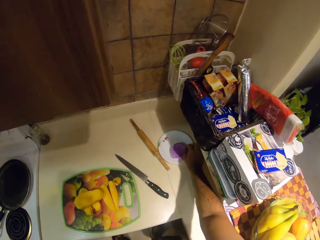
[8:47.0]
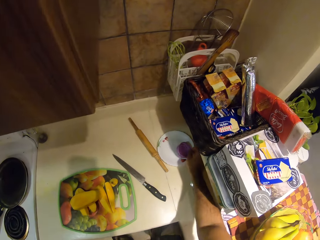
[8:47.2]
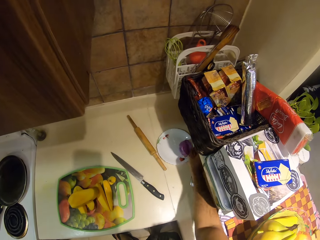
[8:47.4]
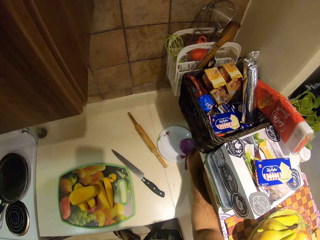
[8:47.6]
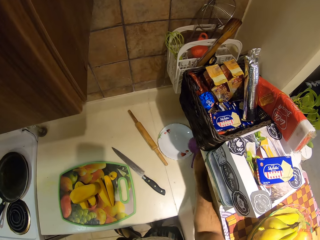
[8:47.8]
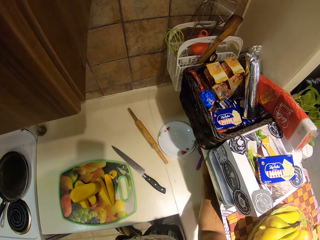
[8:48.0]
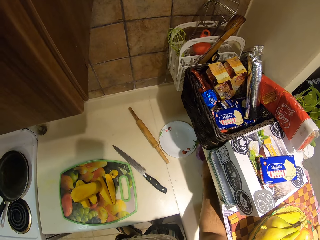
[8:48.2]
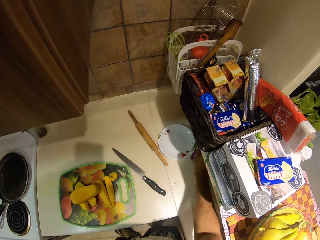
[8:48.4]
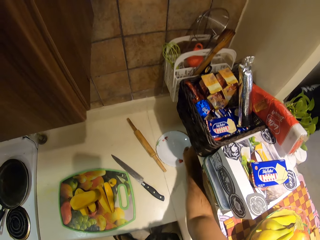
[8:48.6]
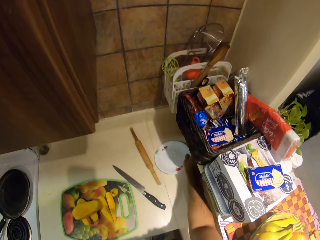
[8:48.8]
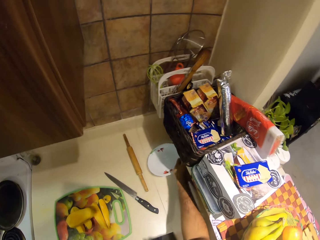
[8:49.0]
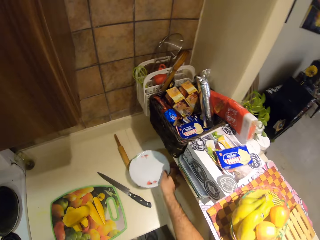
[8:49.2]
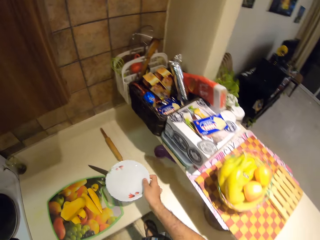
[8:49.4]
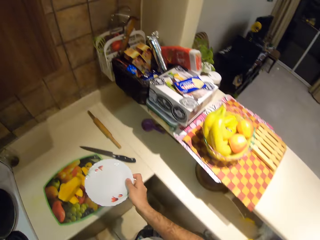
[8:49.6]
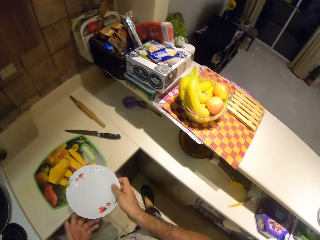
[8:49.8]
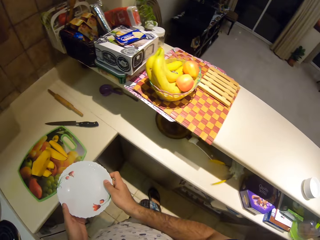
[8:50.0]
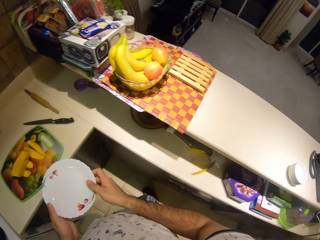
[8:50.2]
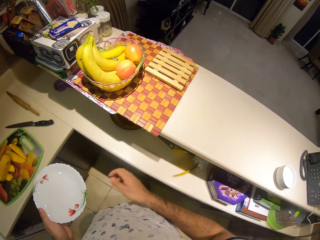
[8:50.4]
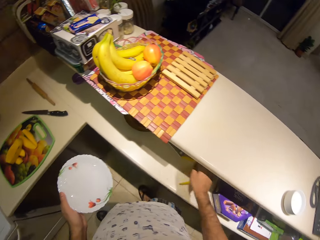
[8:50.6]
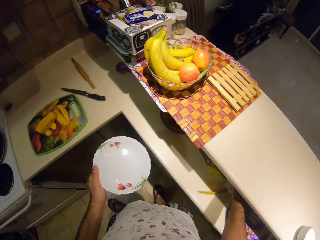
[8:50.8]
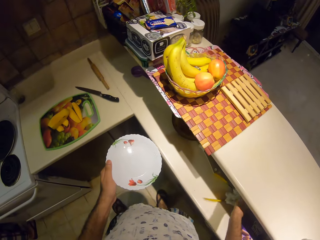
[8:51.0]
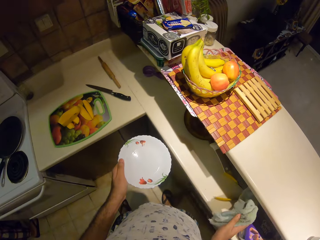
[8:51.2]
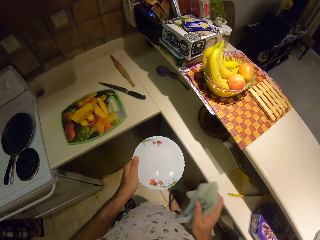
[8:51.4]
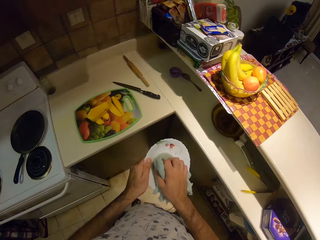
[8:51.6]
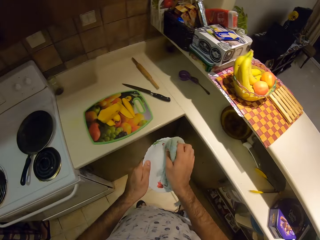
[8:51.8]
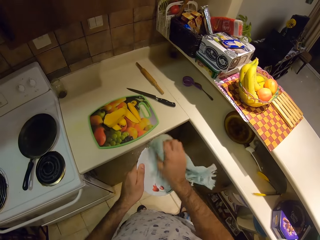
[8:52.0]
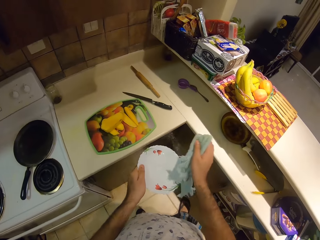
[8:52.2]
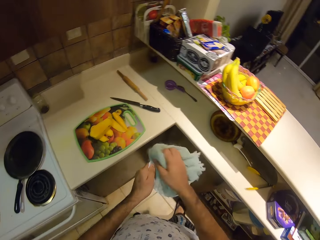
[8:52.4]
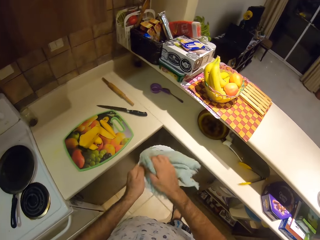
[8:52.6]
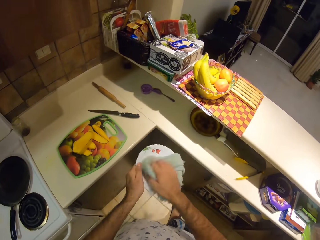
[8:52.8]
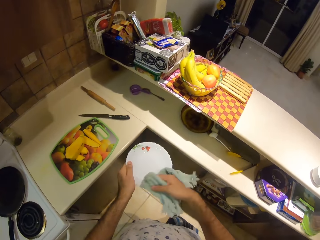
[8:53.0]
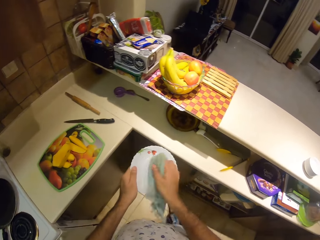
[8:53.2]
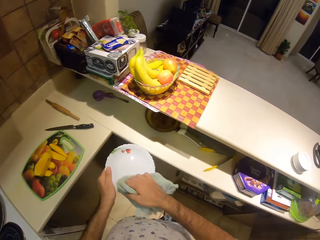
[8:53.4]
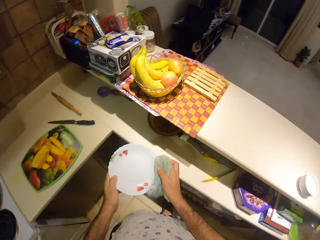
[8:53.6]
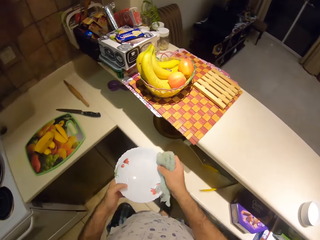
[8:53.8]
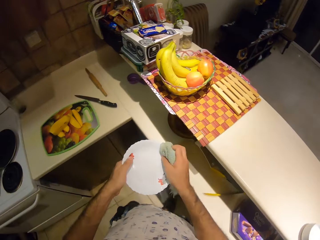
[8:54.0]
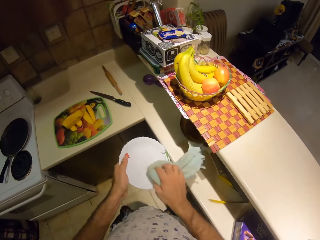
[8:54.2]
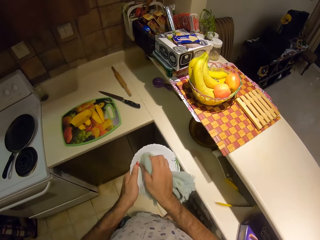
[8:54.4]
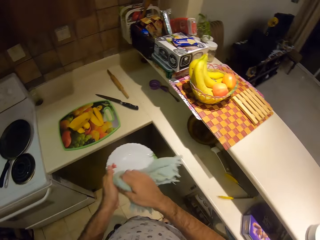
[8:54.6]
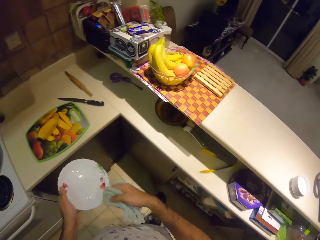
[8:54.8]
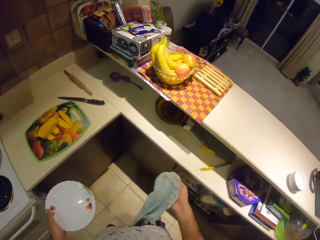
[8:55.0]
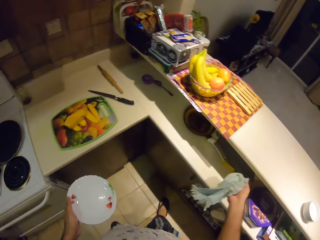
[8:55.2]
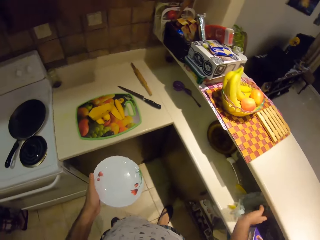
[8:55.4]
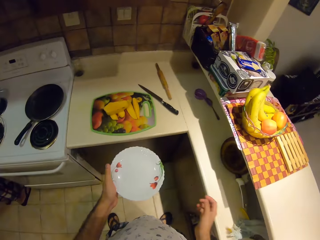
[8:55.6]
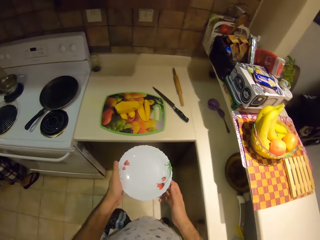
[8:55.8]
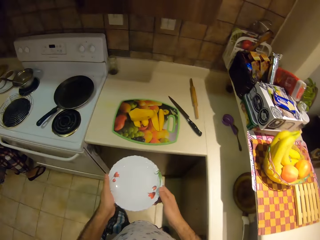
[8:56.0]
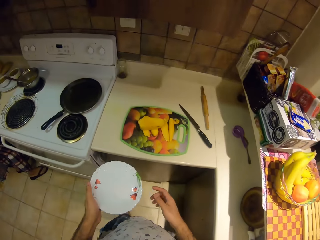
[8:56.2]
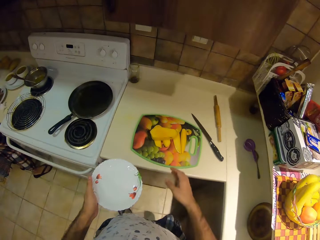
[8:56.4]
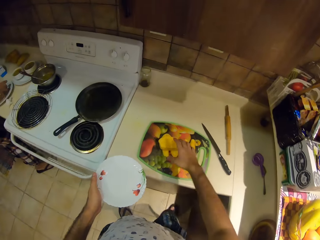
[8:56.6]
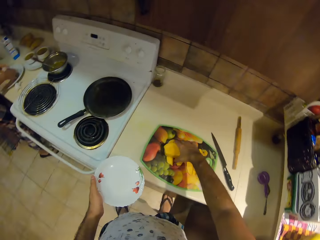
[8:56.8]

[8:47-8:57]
The camera wearer picks up a measuring cup. They remove the sieve from the plate. They drop the measuring cup. They pick up the plate. They pick up the kitchen towel. They wipe the plate with the kitchen towel. They throw the kitchen towel into the shelf.

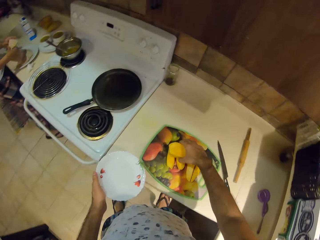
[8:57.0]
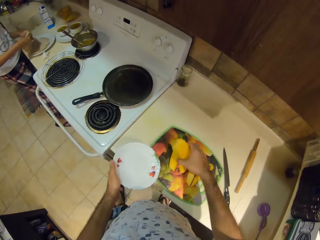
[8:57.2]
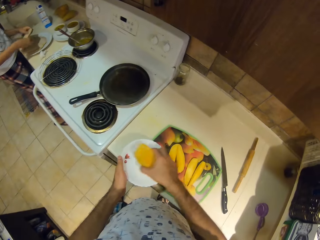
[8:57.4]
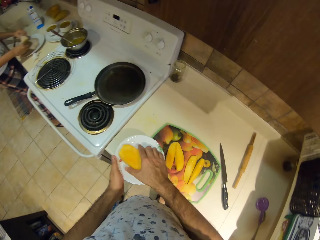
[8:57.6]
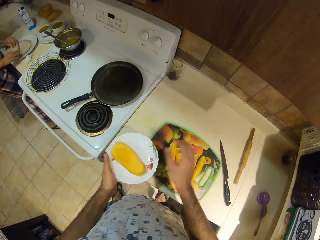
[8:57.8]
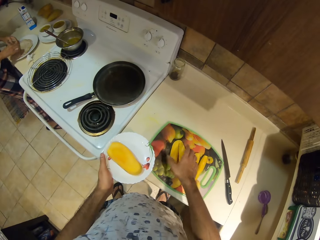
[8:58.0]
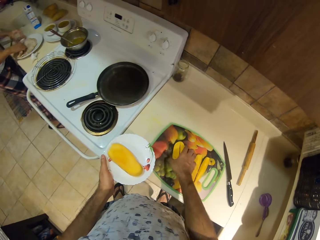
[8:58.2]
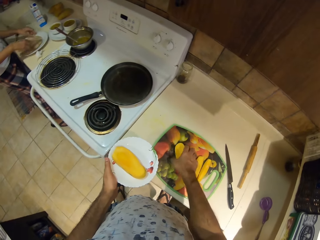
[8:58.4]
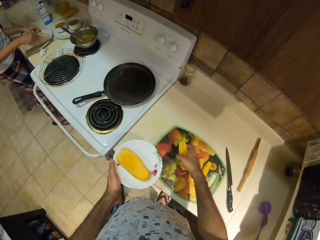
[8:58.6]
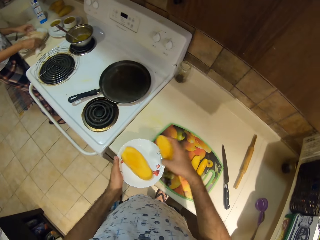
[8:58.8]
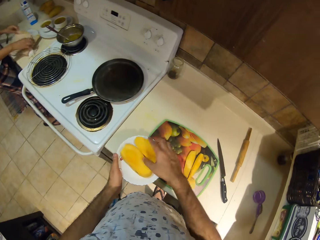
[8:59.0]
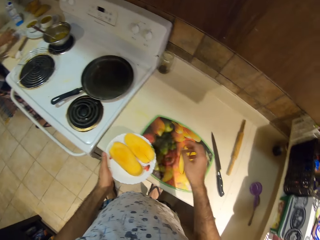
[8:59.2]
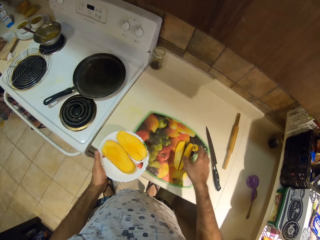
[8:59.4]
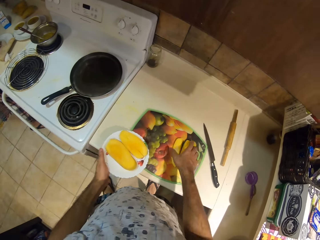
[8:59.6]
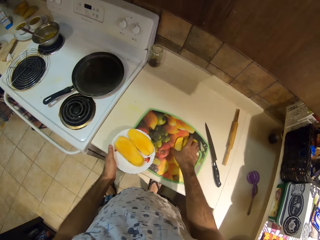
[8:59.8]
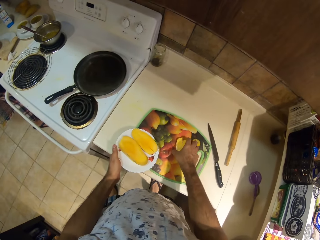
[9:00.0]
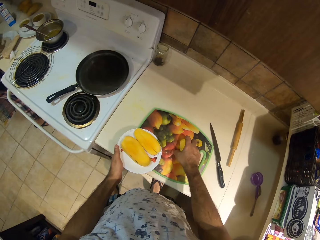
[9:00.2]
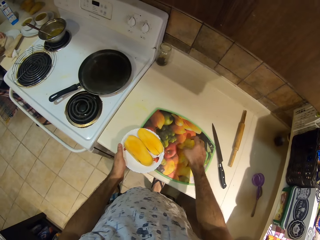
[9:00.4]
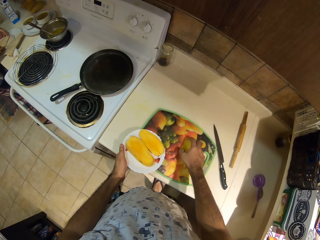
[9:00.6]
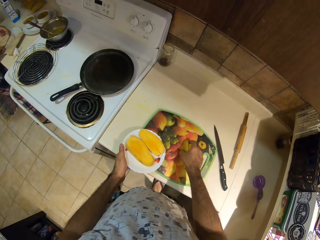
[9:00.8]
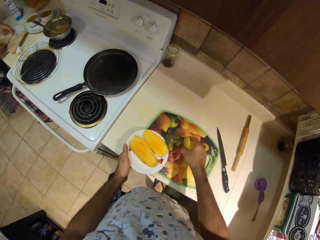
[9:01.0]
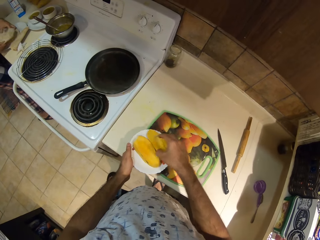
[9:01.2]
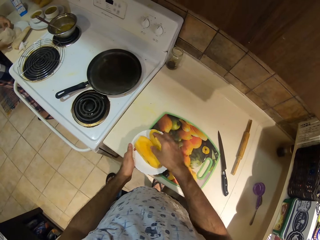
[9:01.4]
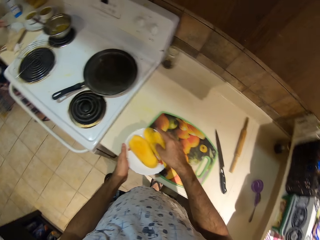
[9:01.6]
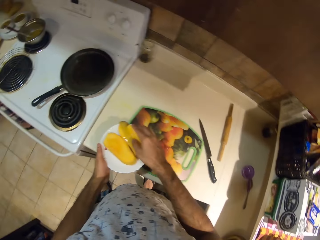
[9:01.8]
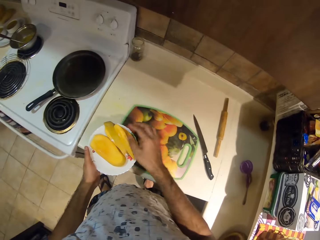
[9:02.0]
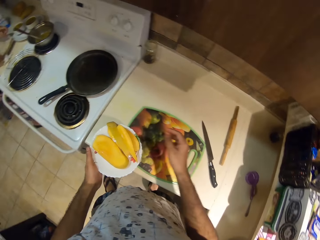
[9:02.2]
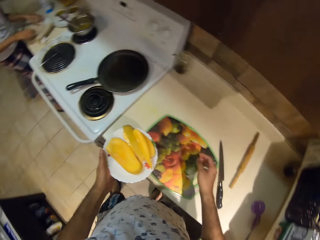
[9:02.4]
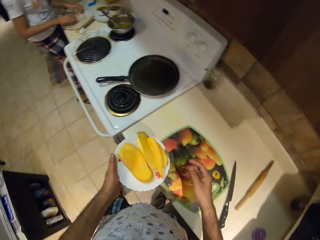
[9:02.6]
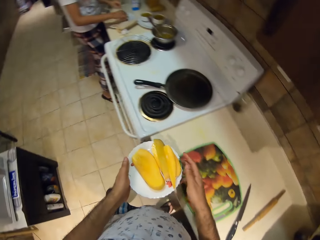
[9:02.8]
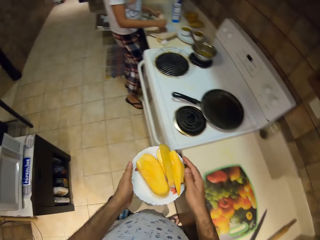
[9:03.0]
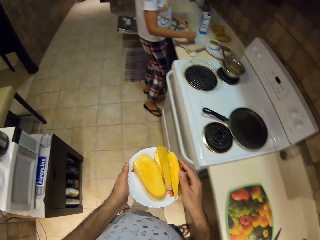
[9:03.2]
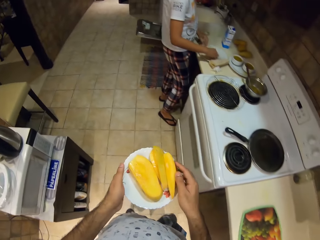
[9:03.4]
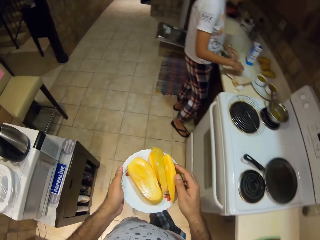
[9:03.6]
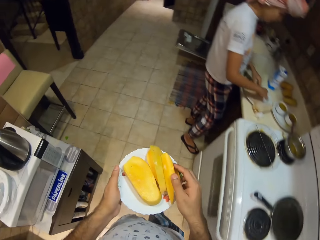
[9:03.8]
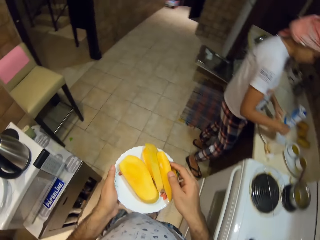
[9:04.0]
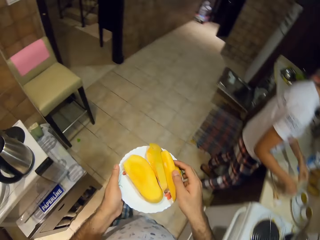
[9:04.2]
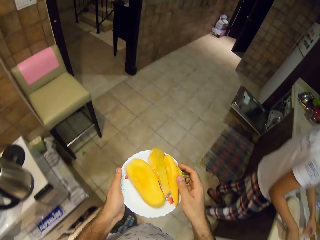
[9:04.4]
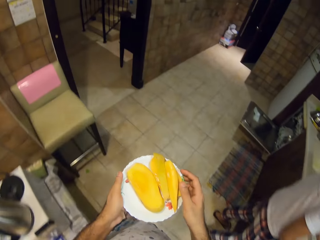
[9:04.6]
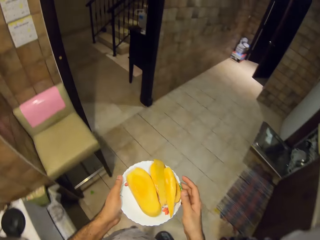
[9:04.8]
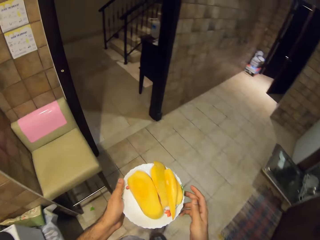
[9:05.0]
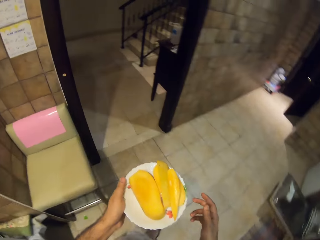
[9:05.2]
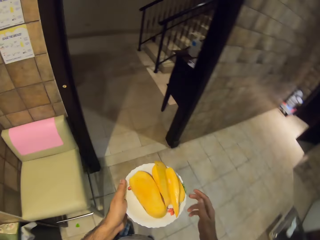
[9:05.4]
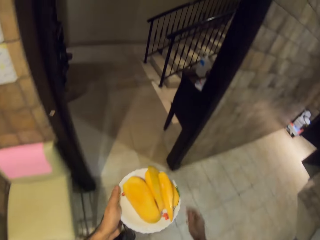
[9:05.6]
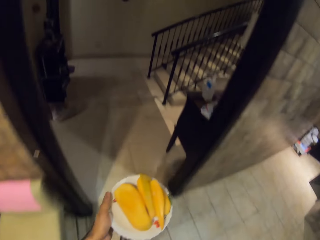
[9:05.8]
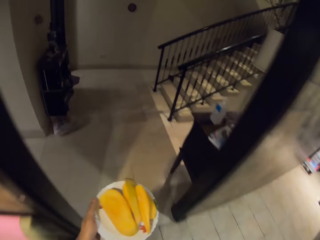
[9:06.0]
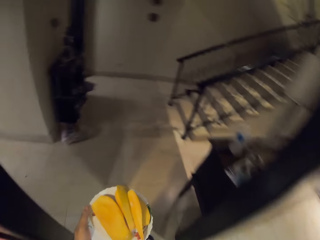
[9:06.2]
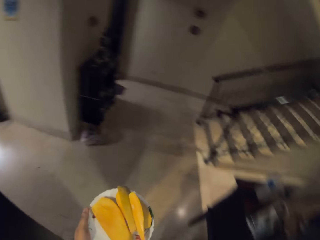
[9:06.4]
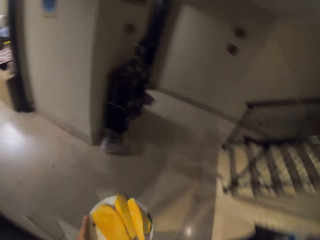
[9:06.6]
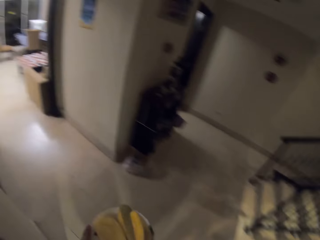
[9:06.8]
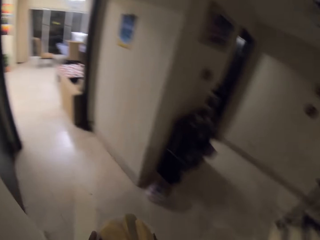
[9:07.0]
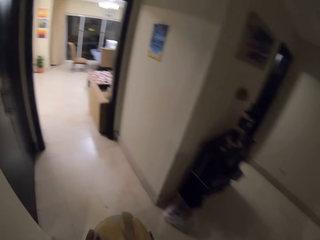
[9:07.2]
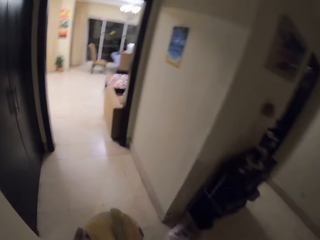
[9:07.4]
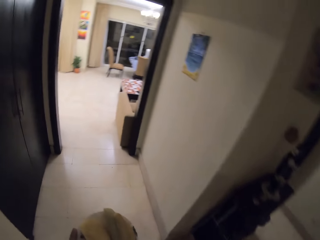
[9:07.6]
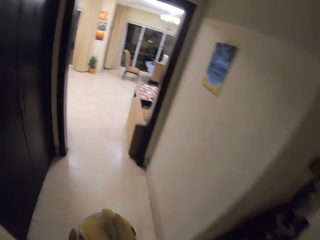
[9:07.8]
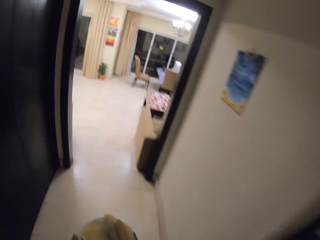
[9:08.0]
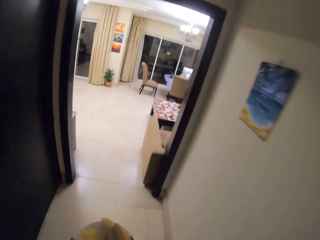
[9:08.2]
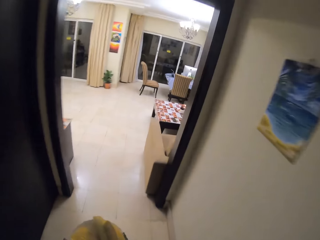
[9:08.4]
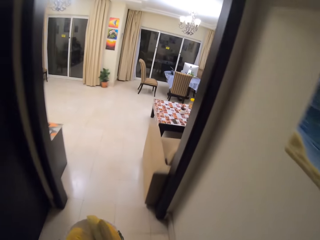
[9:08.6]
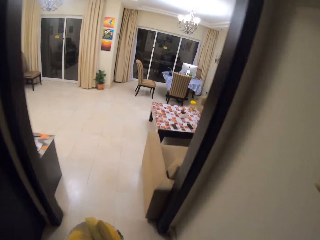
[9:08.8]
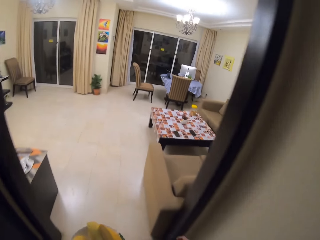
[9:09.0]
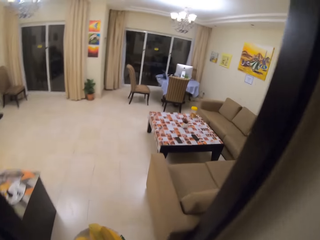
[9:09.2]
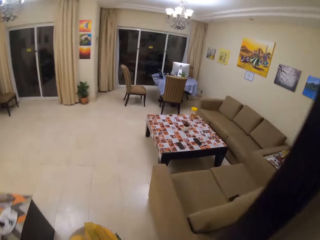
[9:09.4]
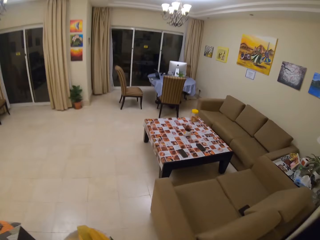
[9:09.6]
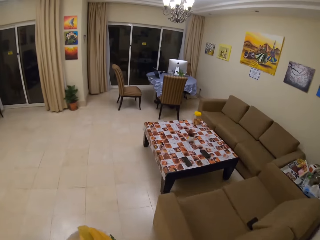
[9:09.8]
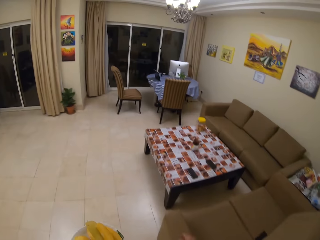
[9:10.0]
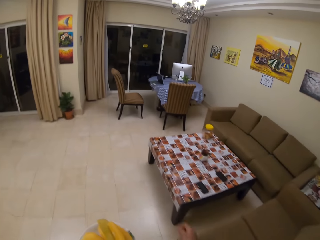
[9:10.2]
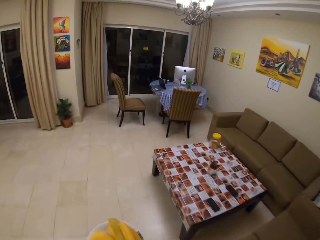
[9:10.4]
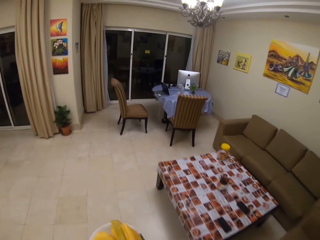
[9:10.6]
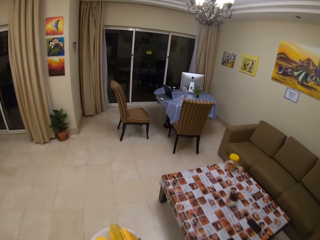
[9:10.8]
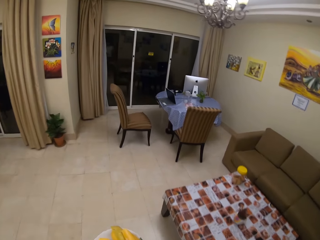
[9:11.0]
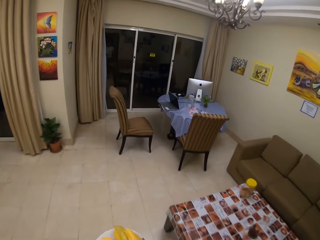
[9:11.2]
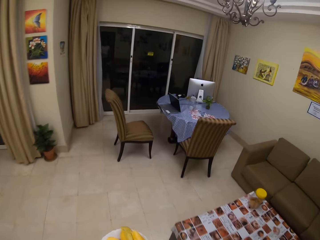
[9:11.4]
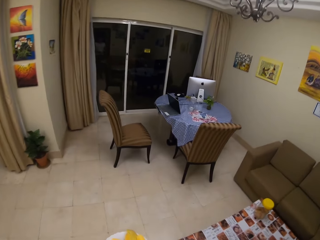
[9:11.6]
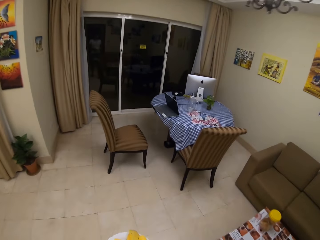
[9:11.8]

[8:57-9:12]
The camera wearer picks the chopped mango pieces. They put the mango into the plate. They pick the mangoes. They put the mangoes on the plate. They pick the mangoes. They put the mangoes on the plate. They move around.
